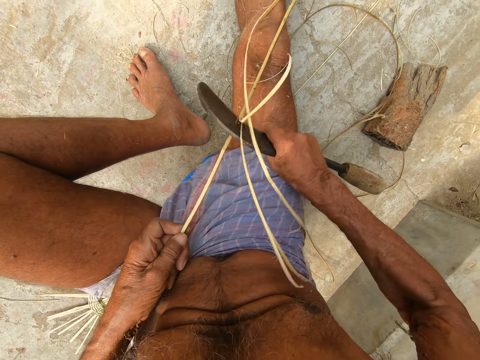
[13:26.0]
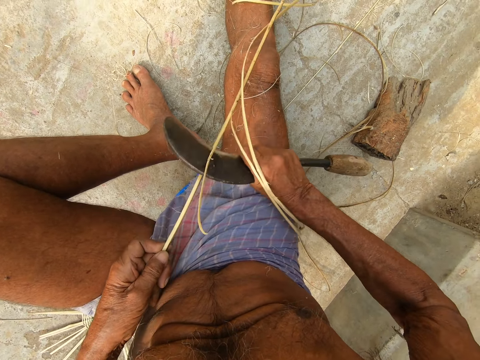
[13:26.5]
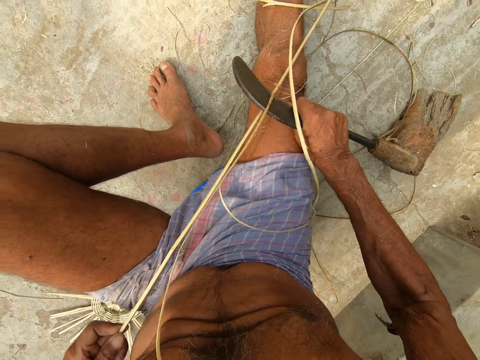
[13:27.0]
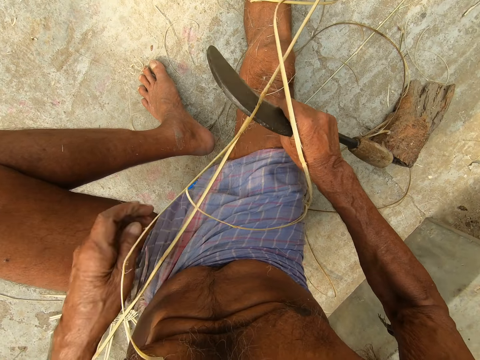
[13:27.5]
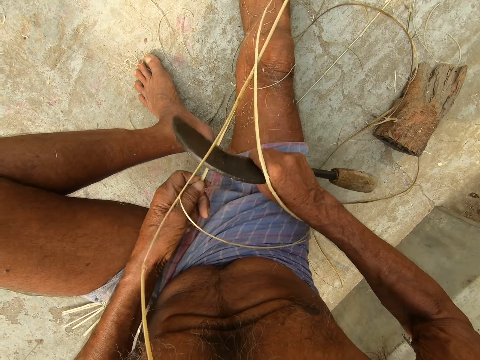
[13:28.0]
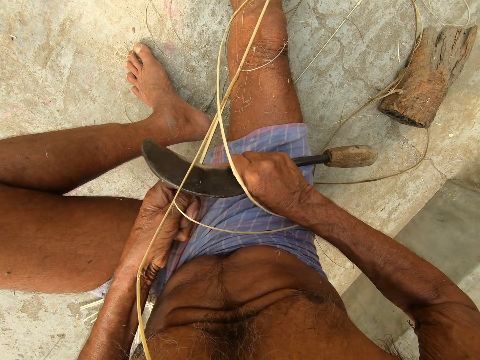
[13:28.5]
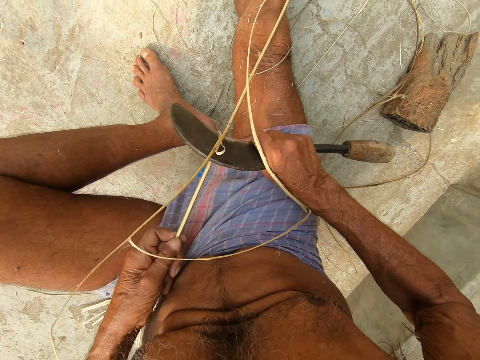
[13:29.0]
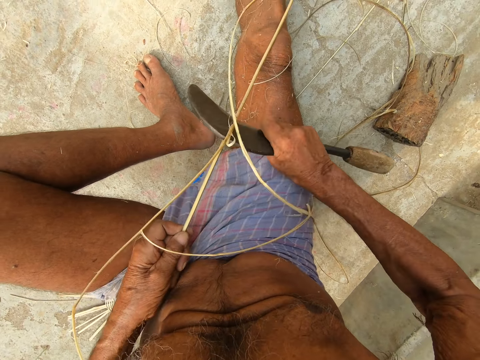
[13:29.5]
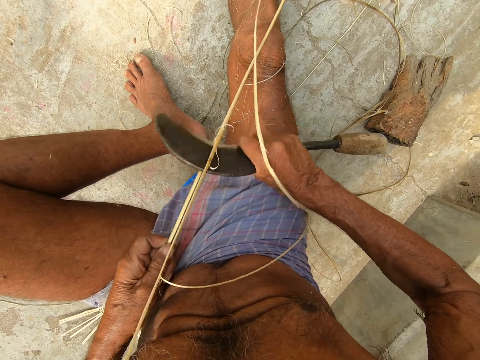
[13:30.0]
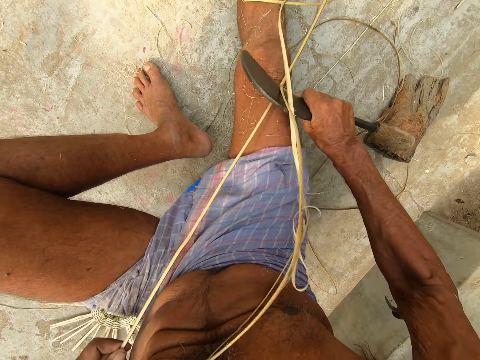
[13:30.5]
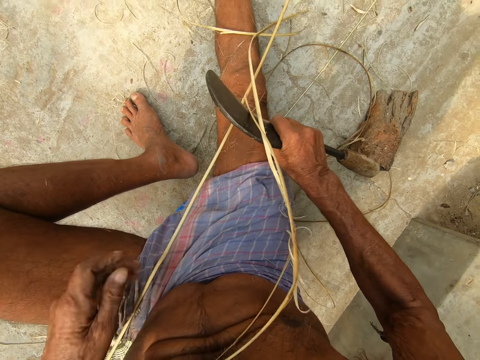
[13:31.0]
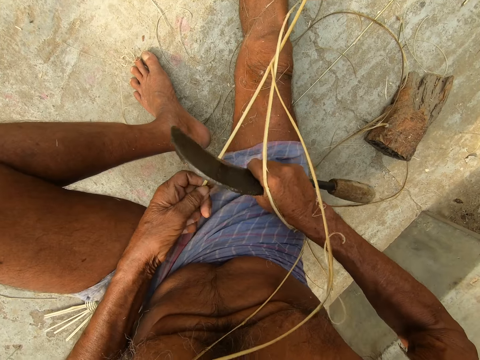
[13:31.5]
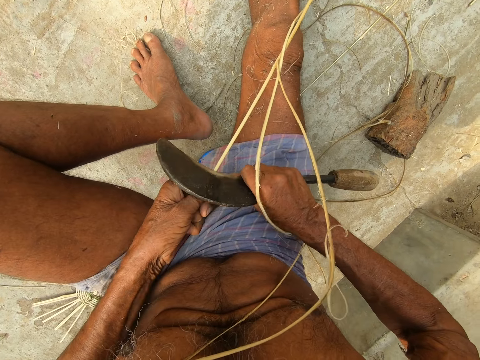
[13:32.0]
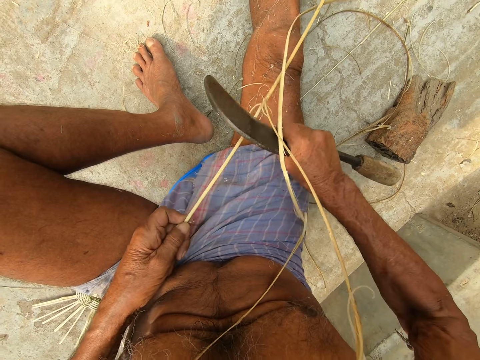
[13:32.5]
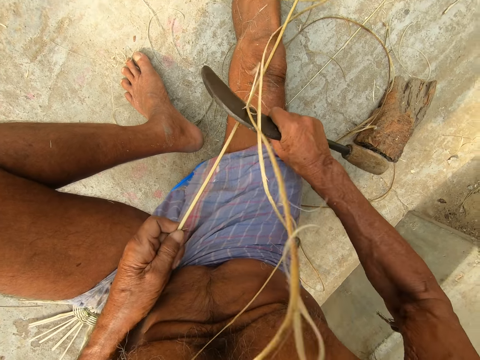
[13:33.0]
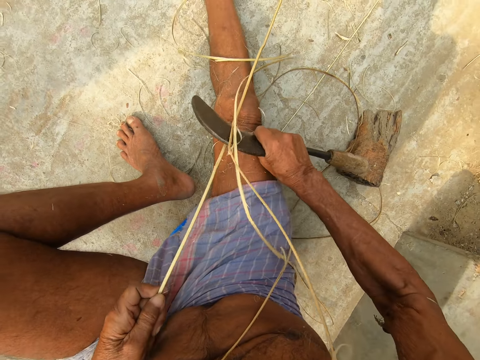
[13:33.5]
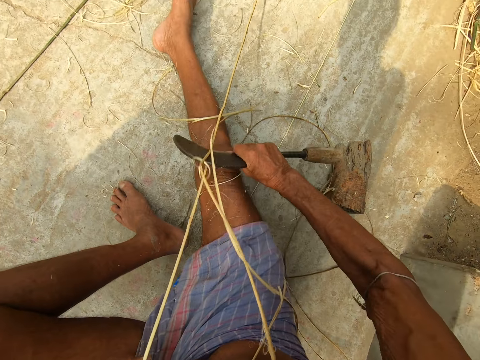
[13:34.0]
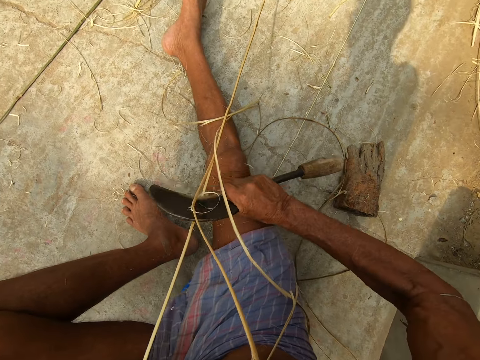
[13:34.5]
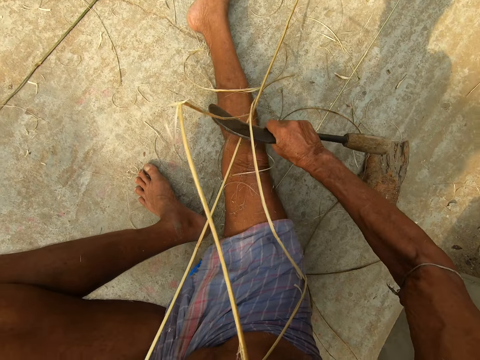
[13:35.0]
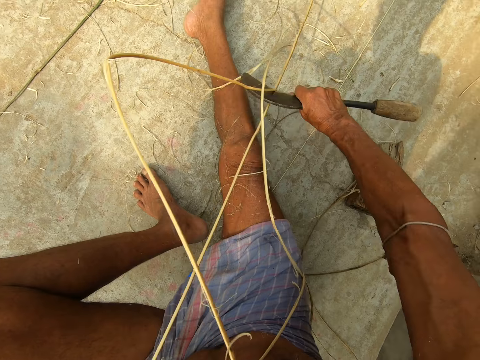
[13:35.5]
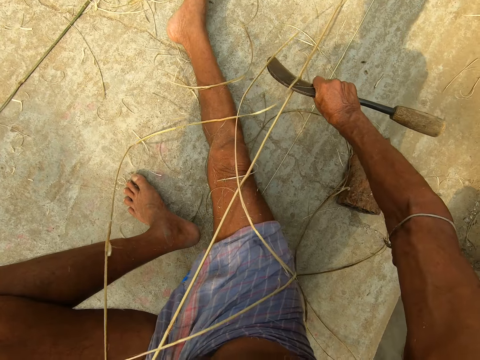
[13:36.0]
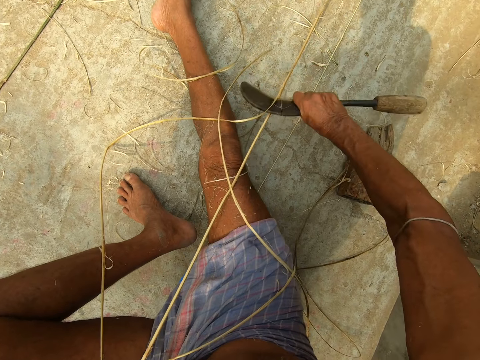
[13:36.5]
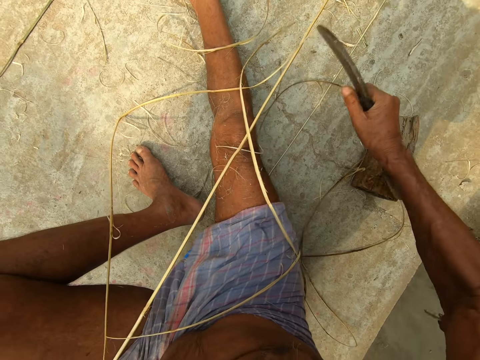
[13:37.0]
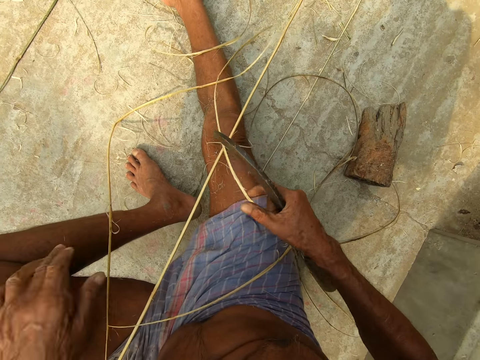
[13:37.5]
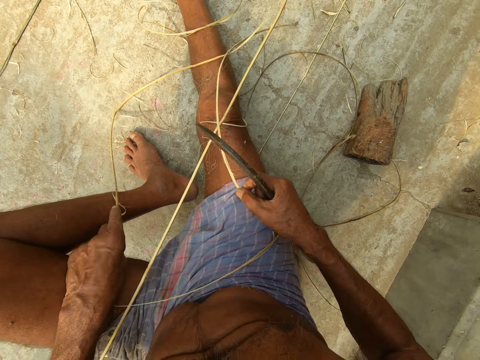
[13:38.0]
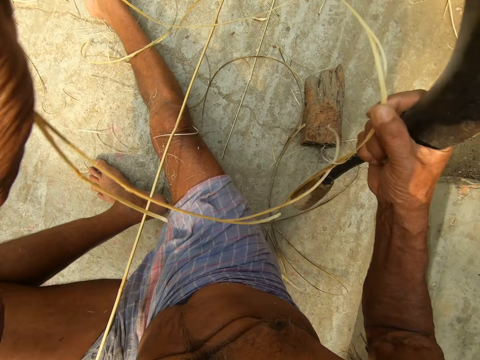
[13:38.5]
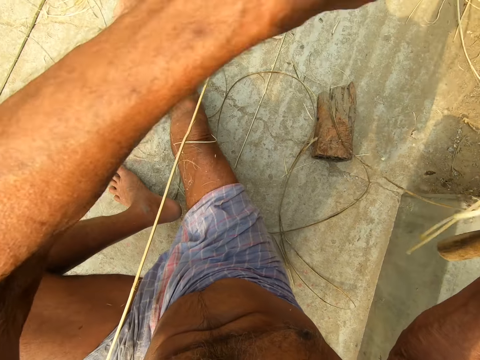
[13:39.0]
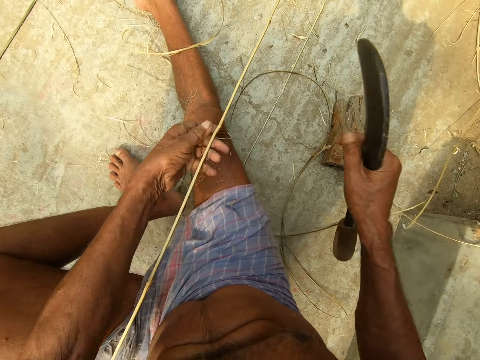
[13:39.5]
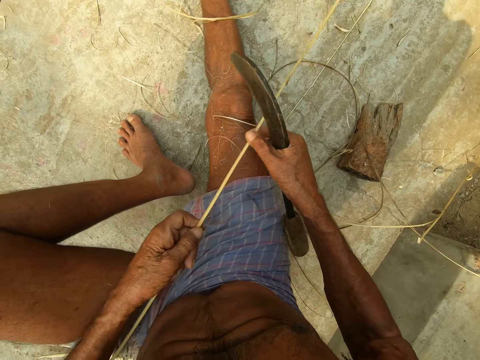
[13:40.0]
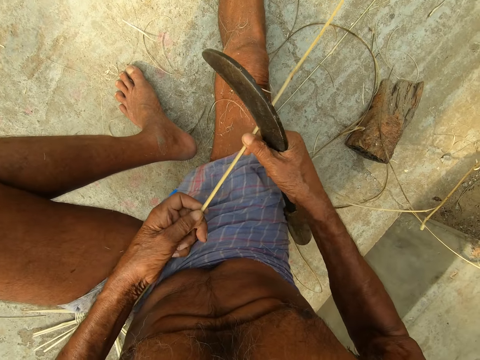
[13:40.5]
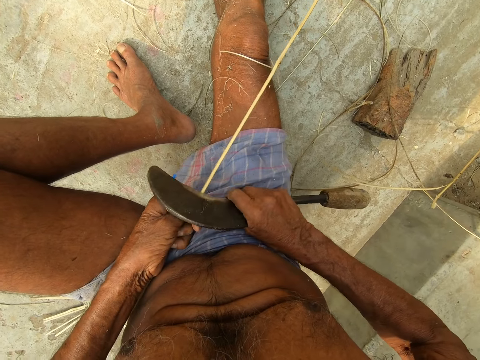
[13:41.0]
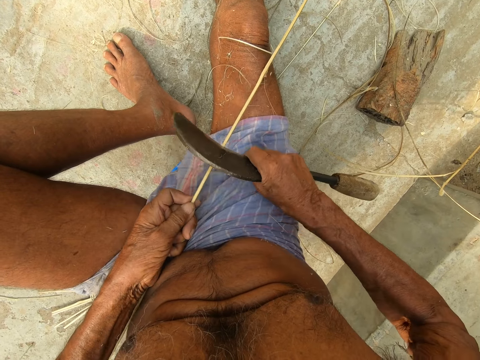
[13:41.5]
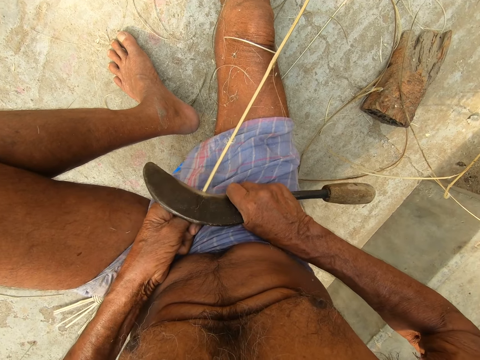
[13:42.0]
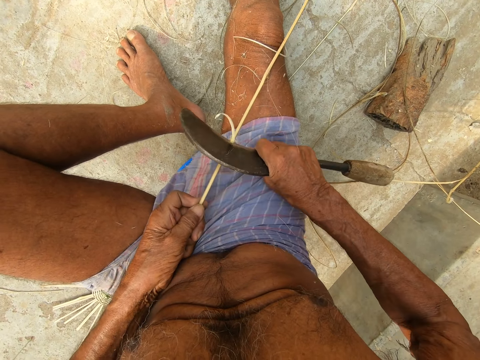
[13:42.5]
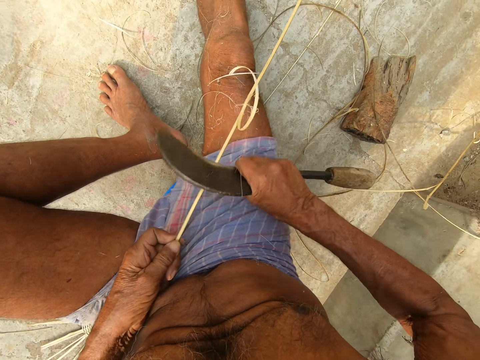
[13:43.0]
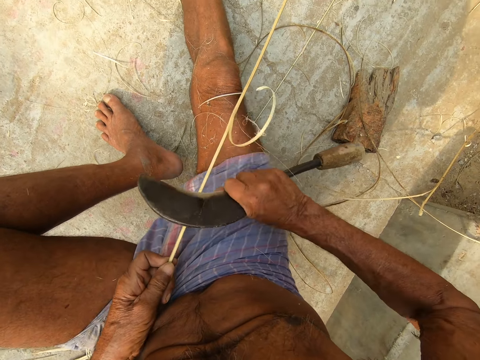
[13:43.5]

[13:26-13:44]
The camera wearer holds the fiber. He peels the fiber using a sickle. He peels the fiber using the sickle again. He removes the cover. He holds the wicker on his legs with his right hand. He holds the wicker on his legs with his left hand. He lifts the wicker from his legs with both hands. He throws the wickers in both hands on the floor. He holds the wicker in his right hand with his left hand. He holds the wicker in his left hand with his right hand. He scrapes the wicker in his left hand with the sickle in his right hand.

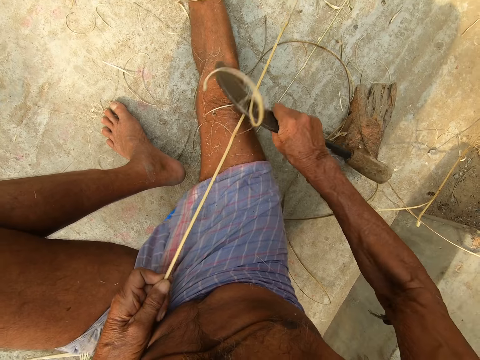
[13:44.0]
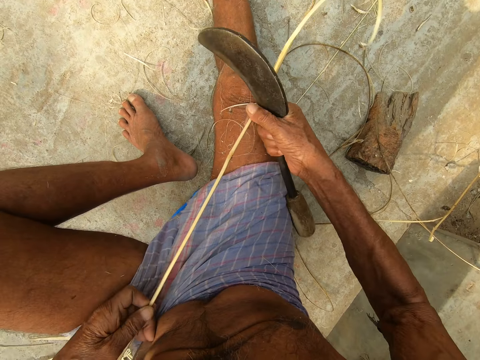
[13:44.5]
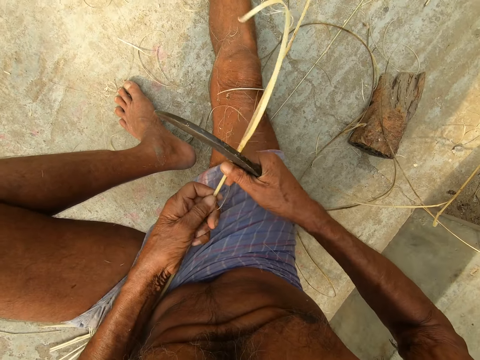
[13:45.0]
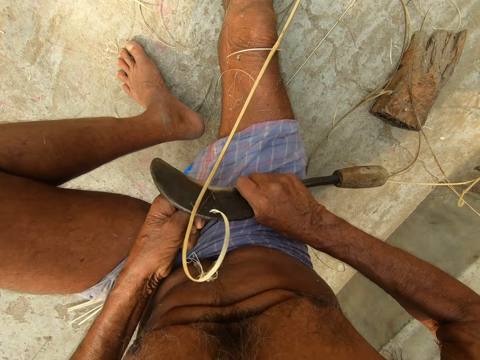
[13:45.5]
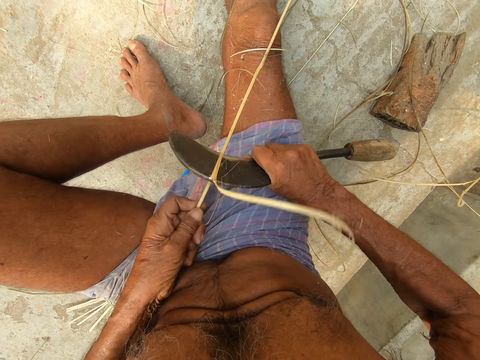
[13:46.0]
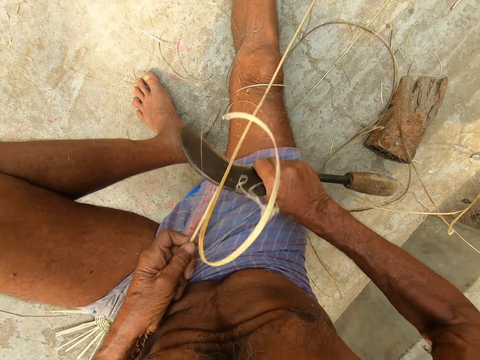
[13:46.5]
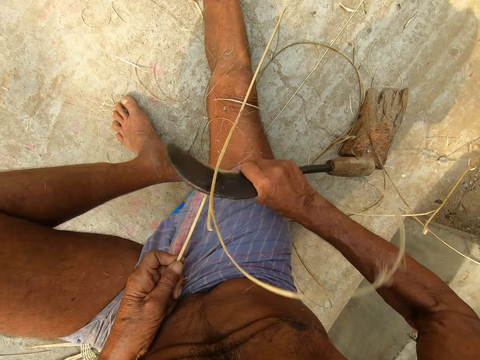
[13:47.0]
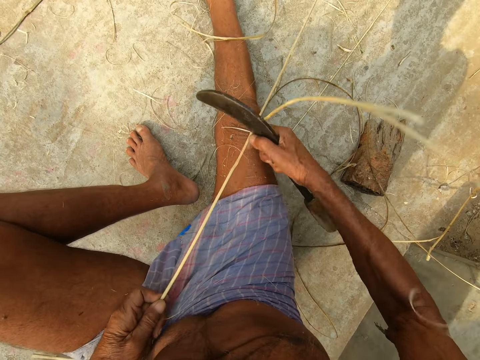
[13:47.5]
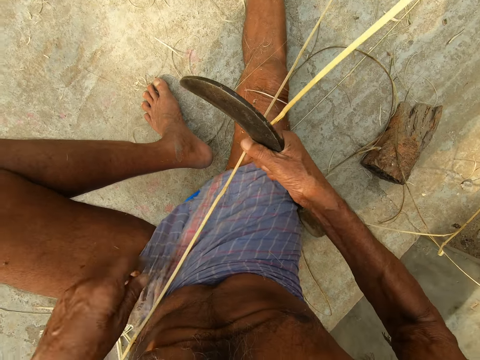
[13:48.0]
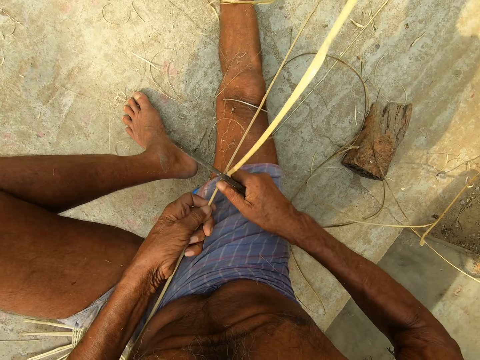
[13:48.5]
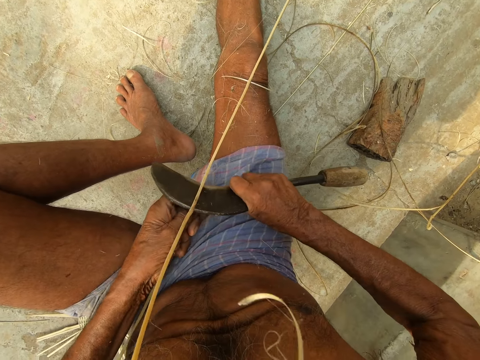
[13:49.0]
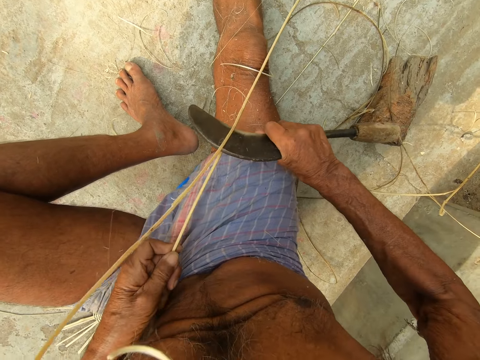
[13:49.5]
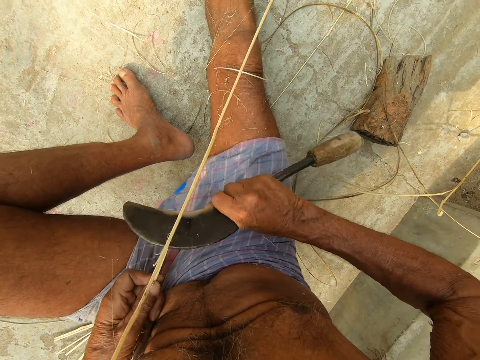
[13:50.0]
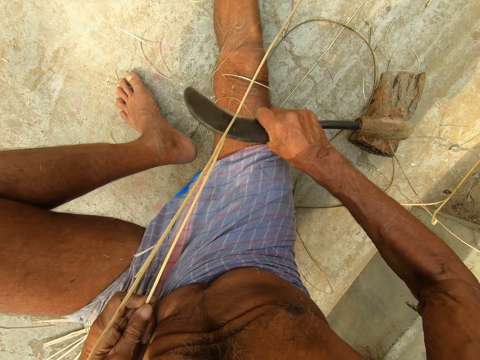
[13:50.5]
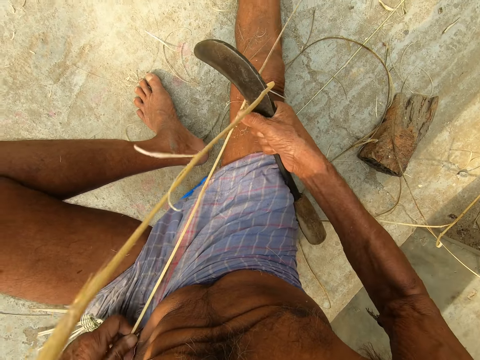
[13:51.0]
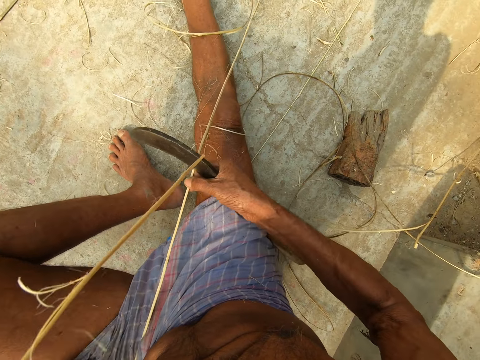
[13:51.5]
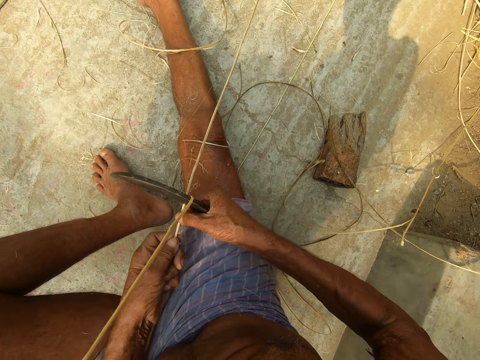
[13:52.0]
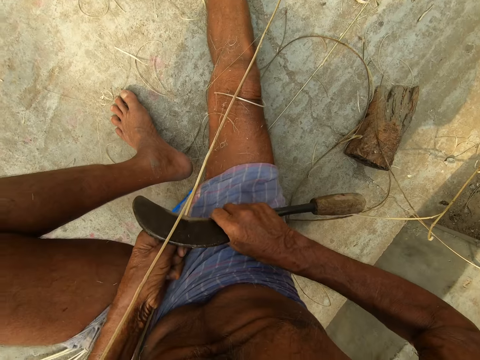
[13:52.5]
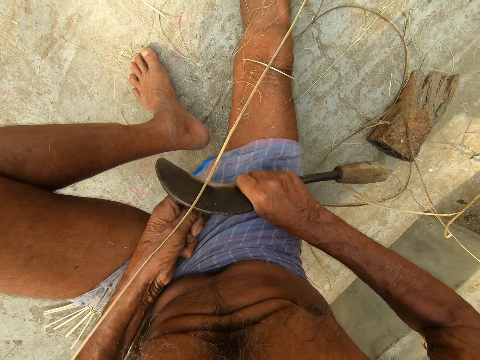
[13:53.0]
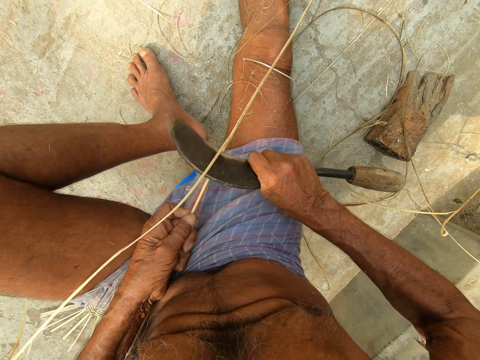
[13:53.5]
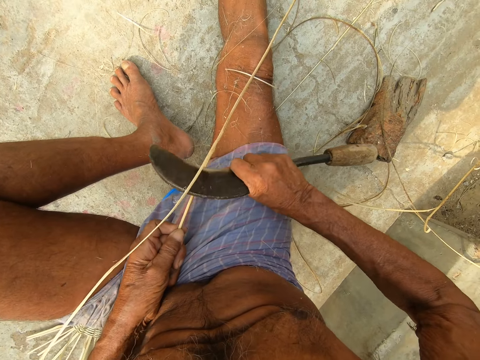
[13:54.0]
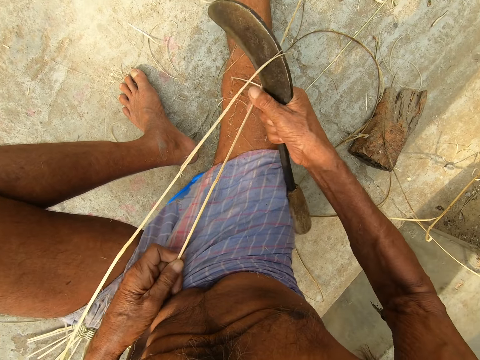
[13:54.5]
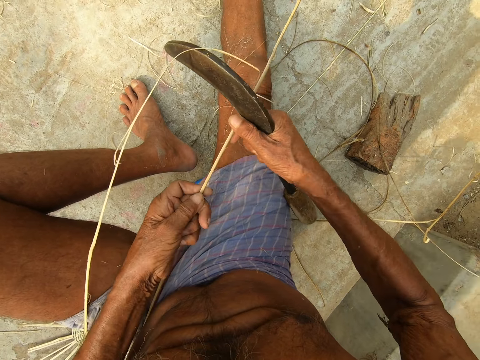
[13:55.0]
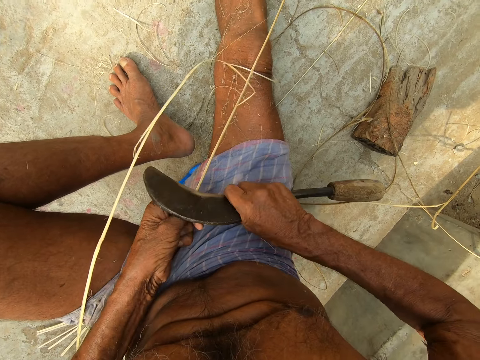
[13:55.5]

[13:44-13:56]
The camera wearer holds the fiber.
